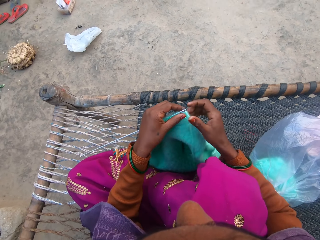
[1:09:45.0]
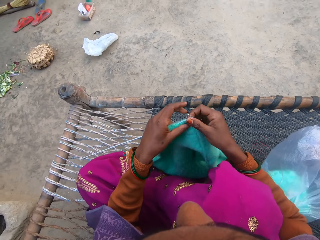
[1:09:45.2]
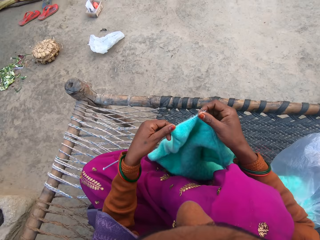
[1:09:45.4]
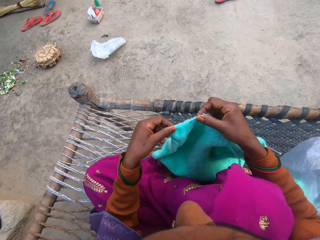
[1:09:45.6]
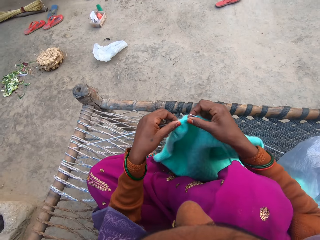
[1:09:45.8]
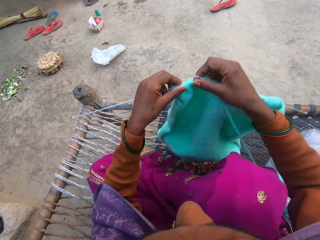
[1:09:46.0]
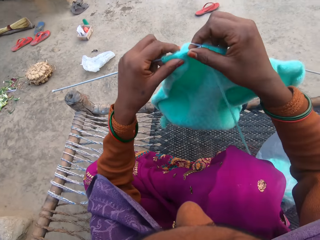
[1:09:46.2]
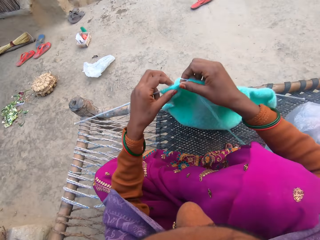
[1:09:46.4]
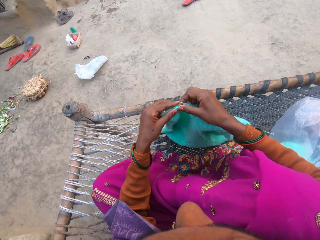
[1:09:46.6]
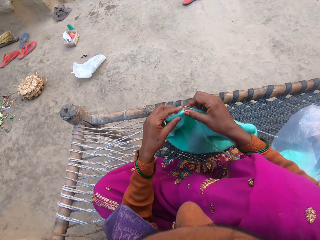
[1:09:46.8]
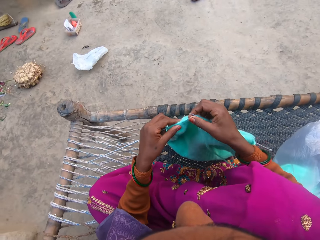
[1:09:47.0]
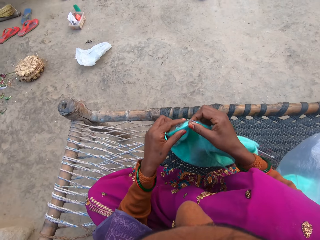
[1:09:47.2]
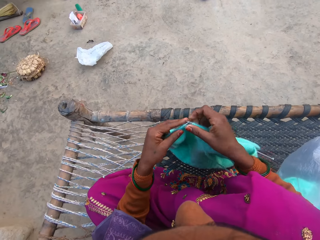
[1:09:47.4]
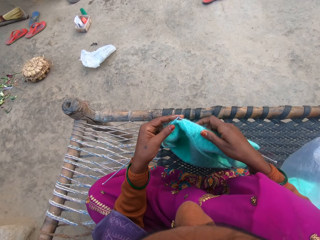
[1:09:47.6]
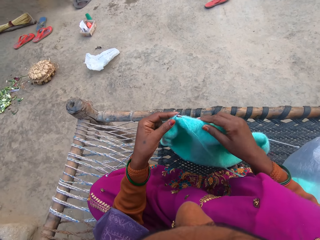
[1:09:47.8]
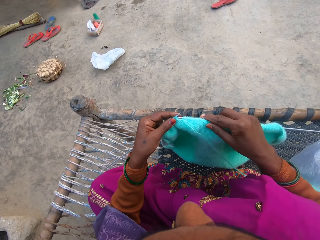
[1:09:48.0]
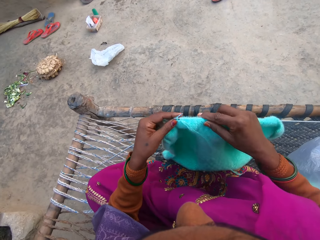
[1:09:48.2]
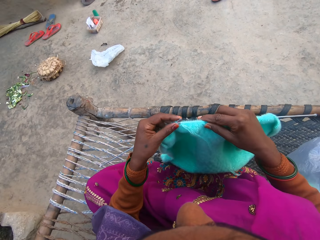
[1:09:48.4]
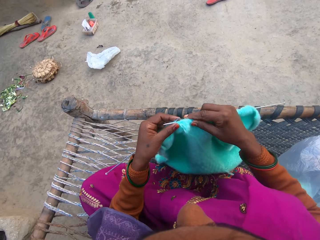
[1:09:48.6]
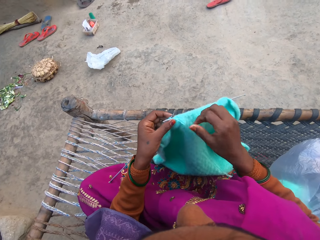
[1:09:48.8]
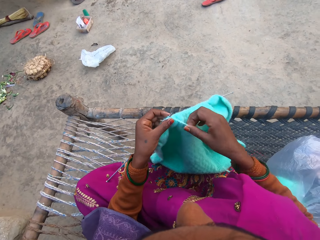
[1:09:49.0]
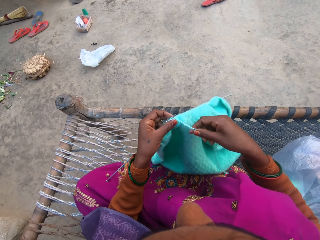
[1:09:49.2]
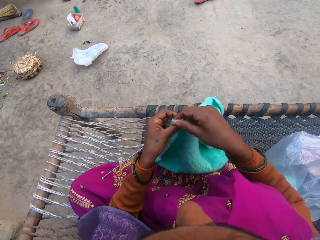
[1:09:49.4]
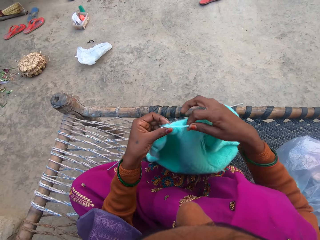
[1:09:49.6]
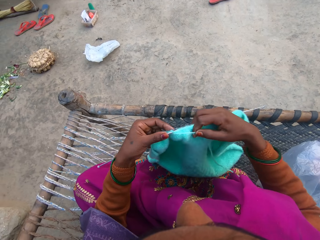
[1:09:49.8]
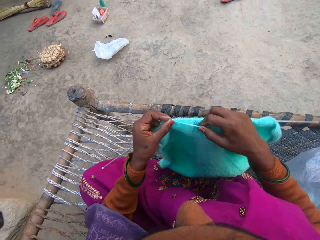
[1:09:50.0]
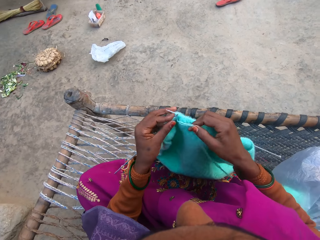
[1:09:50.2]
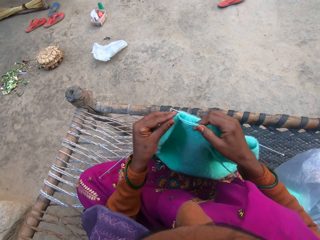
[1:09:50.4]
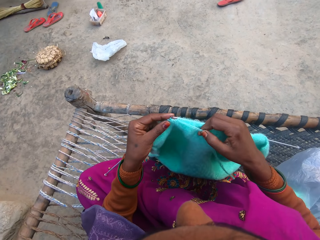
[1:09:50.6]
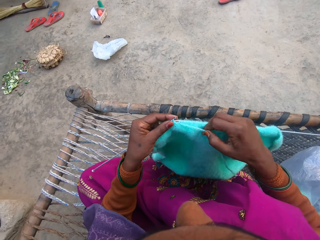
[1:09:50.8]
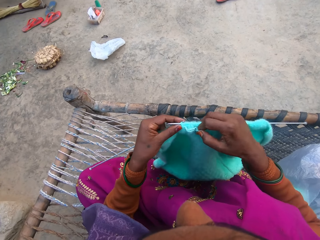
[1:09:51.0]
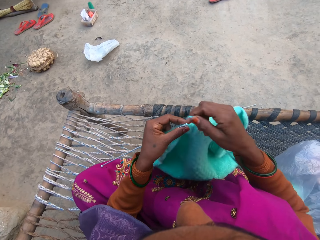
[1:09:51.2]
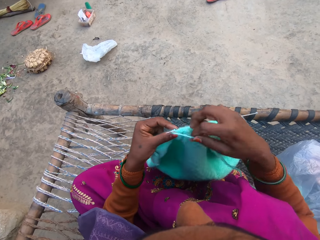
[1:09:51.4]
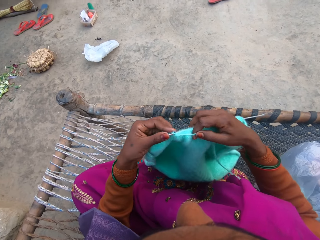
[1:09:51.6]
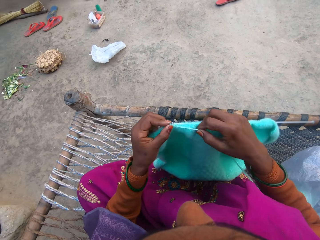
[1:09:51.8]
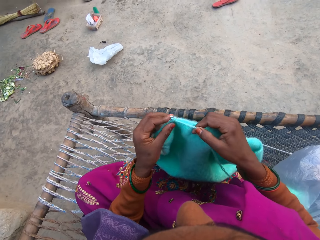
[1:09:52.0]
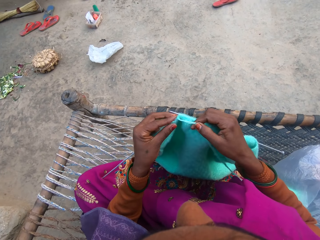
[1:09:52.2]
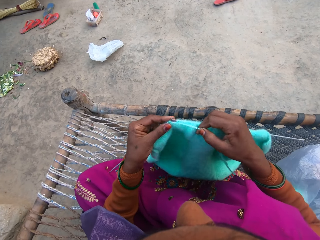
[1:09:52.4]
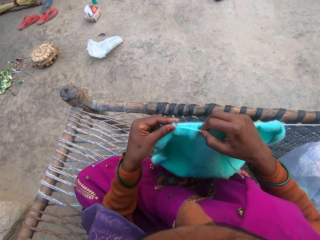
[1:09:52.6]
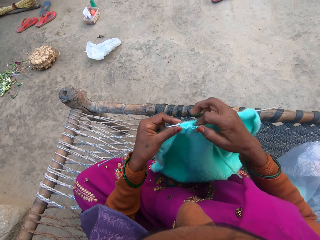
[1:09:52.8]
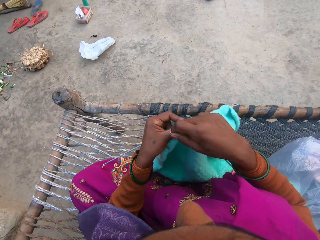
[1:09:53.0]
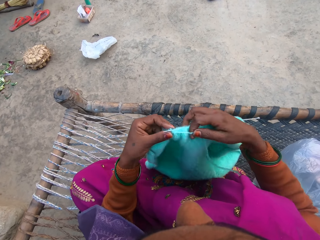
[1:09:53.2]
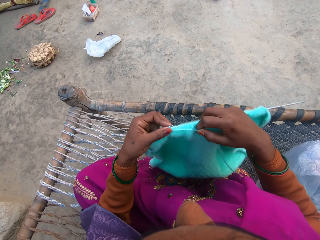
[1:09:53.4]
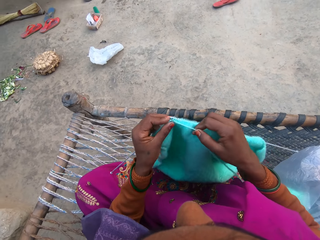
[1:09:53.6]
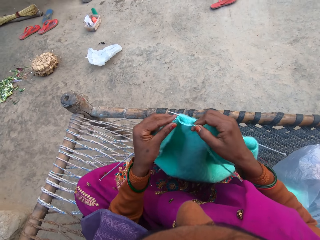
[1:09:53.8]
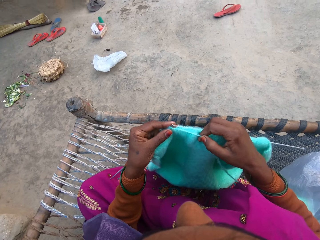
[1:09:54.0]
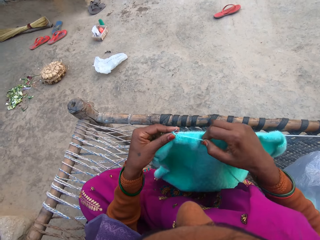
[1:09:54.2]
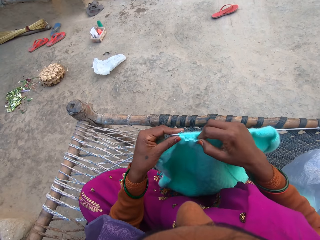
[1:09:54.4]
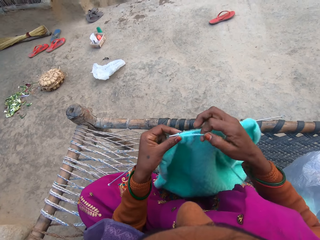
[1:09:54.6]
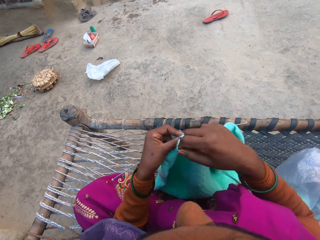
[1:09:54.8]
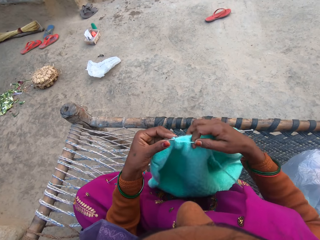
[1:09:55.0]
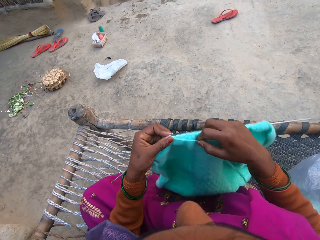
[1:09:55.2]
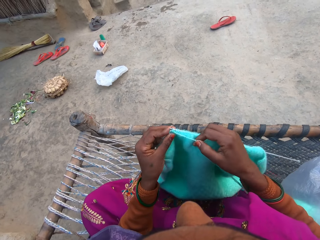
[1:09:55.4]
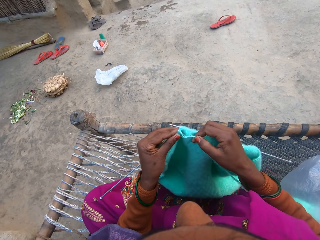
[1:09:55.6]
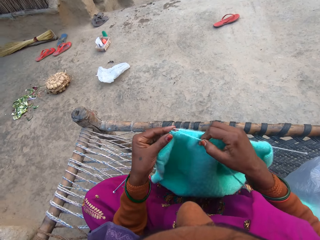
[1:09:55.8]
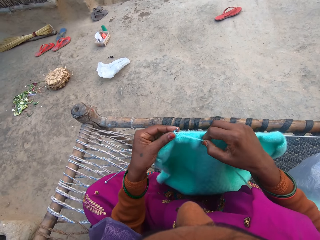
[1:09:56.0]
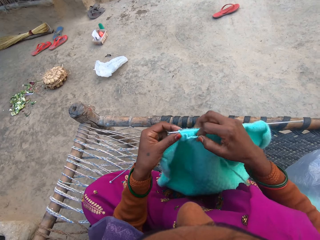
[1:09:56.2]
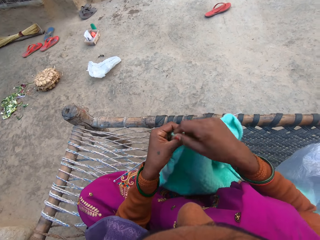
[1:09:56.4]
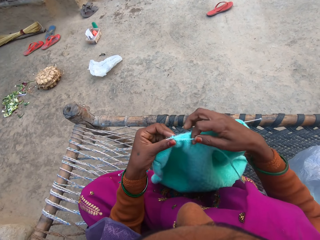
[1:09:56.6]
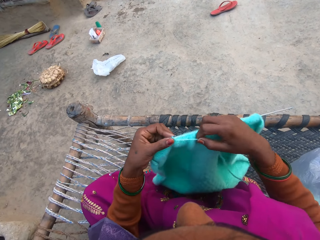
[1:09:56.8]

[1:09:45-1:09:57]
The camera wearer moves the cloth far from her. They make the rope.

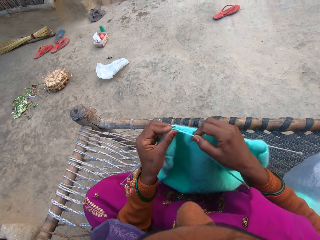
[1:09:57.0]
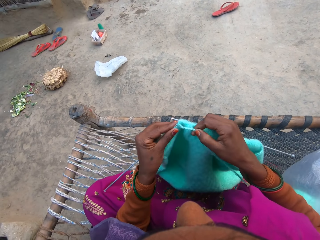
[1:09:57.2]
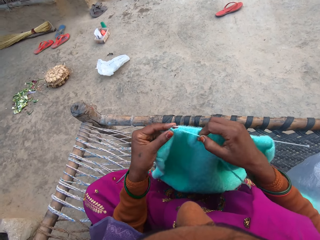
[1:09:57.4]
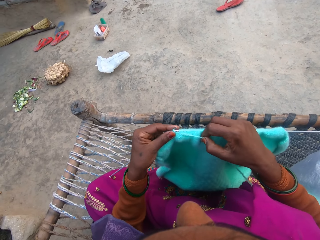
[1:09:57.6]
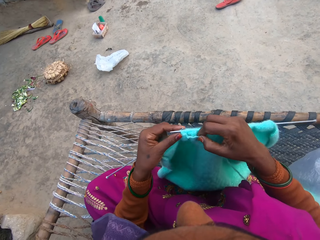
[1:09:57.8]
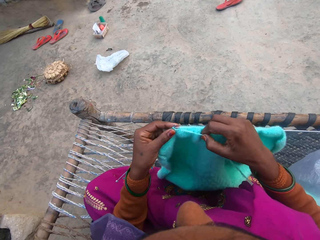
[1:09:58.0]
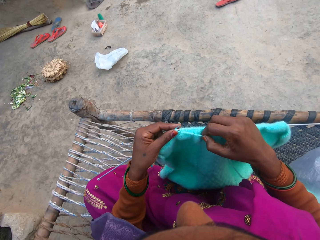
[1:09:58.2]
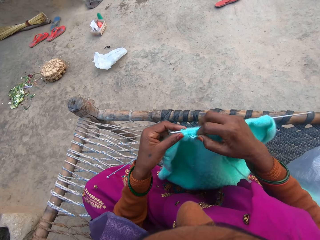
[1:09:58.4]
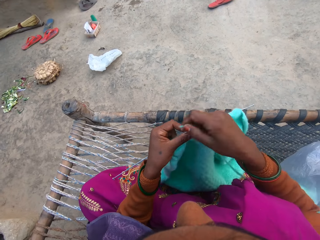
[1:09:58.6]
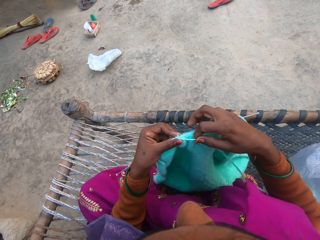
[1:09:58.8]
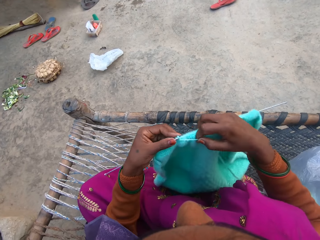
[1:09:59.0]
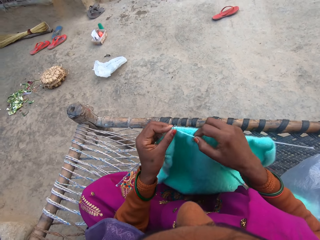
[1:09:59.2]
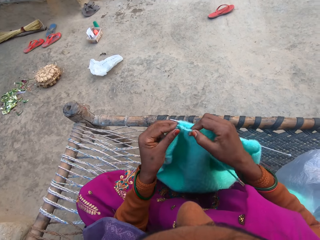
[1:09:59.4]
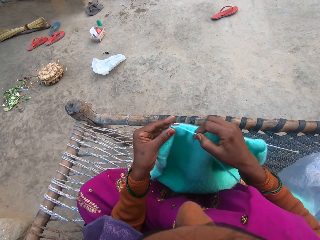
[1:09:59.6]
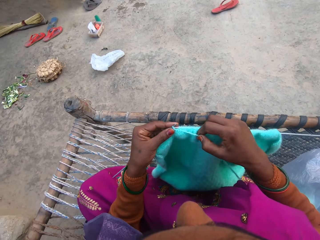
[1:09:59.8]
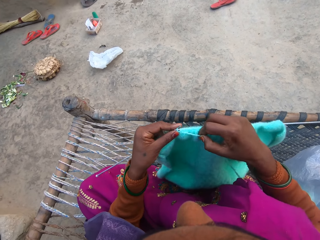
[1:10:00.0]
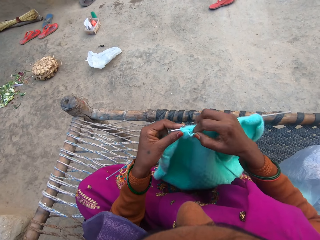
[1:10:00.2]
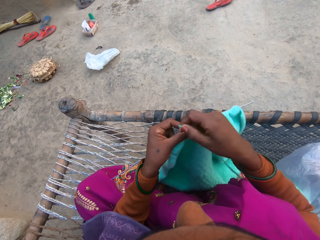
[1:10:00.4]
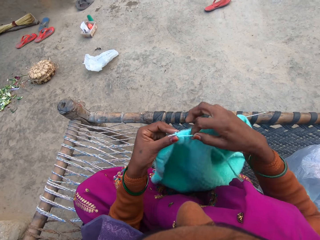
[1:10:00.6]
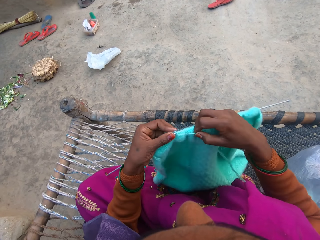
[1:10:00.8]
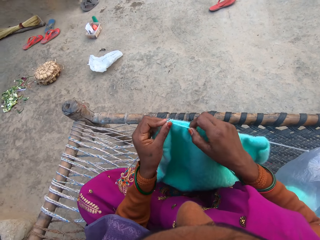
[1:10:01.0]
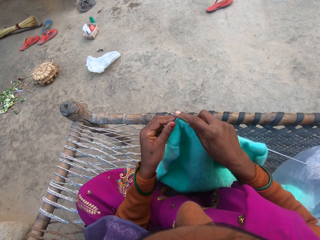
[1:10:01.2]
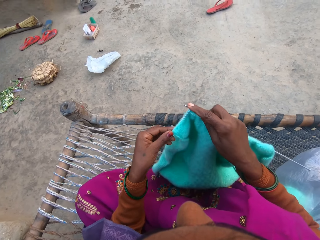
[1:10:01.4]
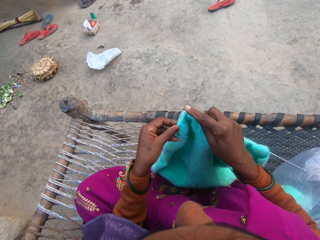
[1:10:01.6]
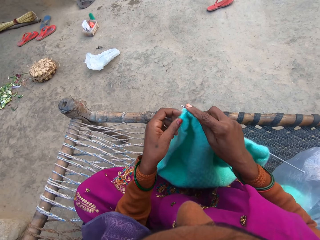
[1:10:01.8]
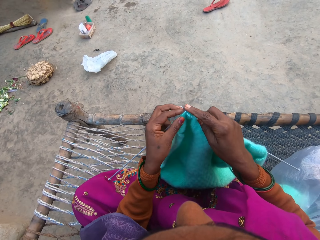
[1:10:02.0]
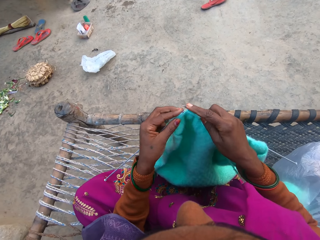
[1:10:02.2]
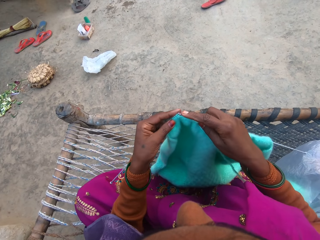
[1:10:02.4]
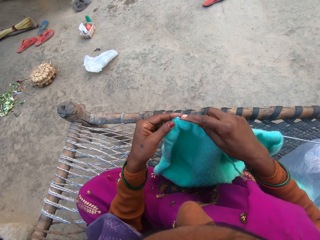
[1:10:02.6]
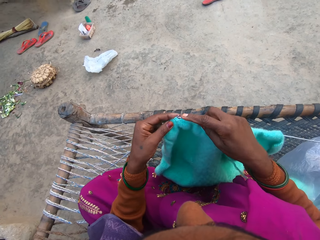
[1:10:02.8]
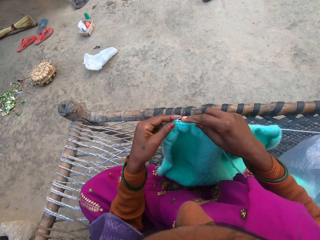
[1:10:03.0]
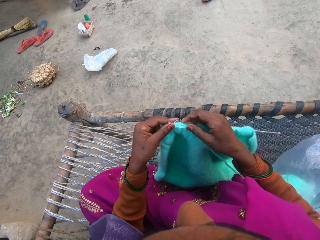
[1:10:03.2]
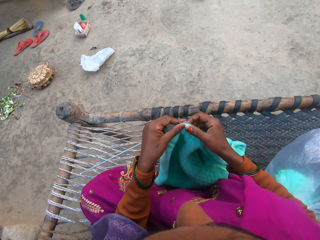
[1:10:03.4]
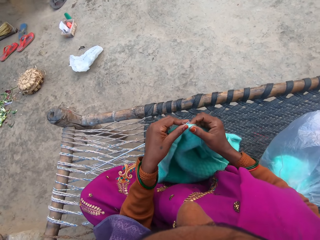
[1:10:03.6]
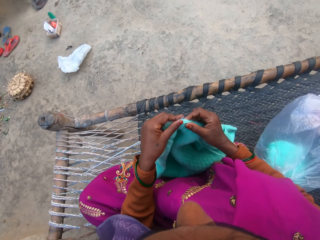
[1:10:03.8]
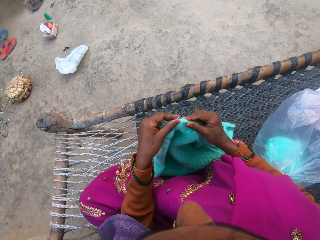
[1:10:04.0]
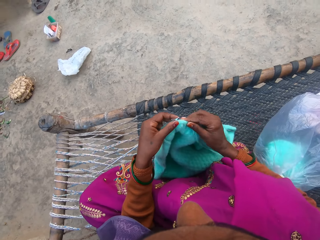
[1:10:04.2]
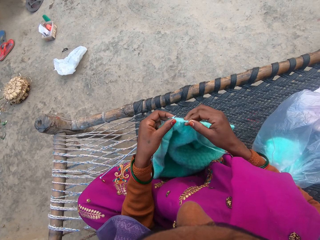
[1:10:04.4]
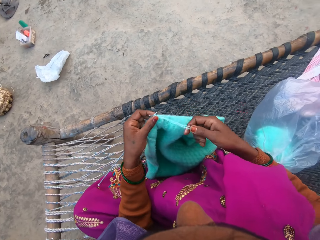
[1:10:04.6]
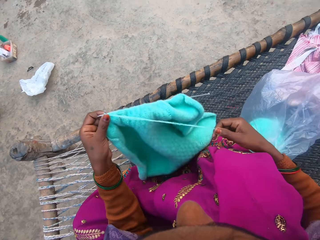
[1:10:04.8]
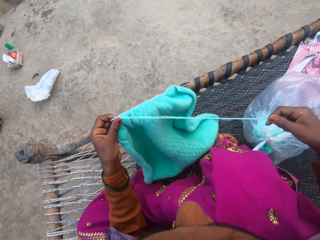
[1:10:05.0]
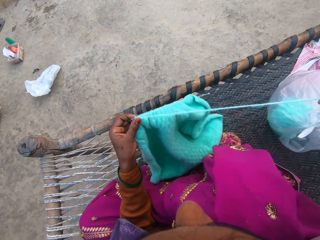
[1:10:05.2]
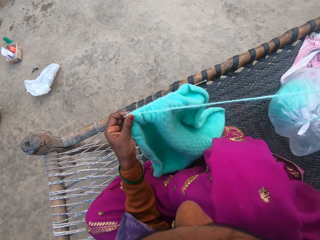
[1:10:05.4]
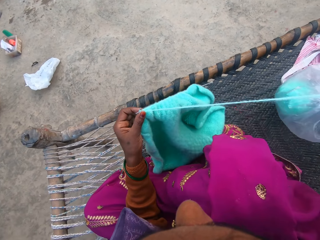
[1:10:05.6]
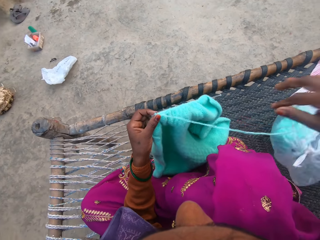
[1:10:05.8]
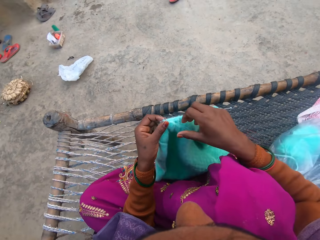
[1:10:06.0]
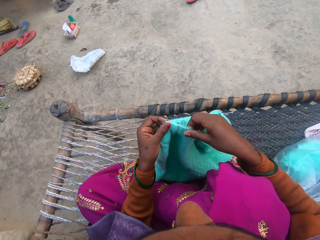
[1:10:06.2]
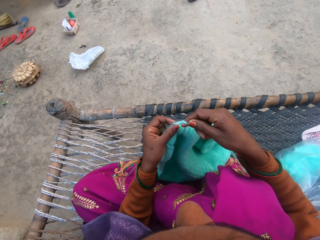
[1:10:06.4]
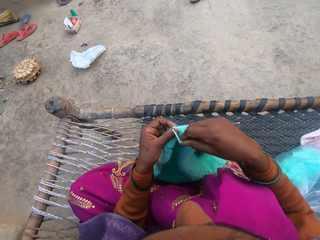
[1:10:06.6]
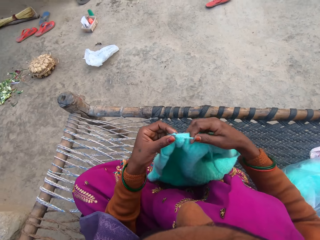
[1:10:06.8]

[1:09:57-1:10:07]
The camera wearer makes the rope.
